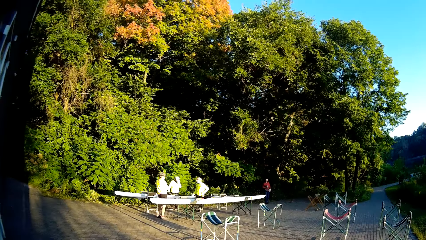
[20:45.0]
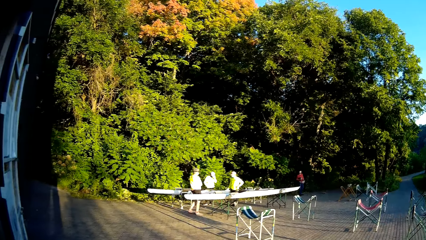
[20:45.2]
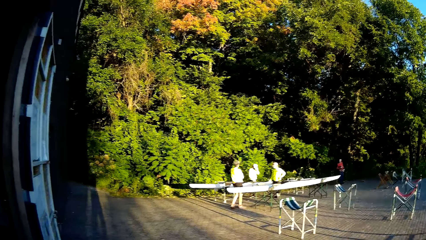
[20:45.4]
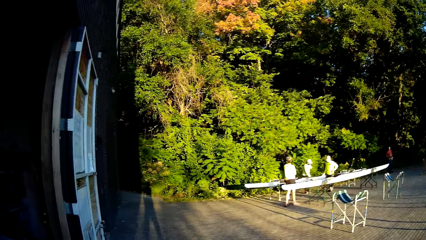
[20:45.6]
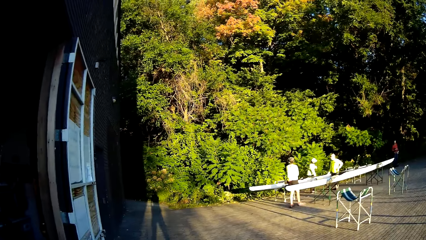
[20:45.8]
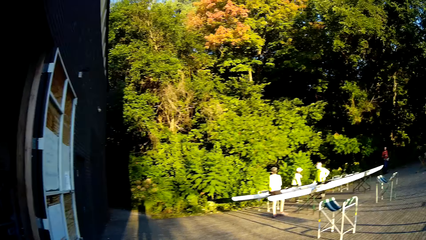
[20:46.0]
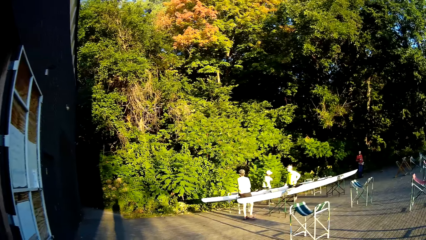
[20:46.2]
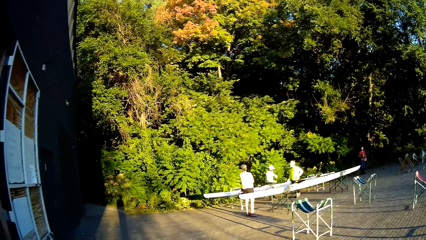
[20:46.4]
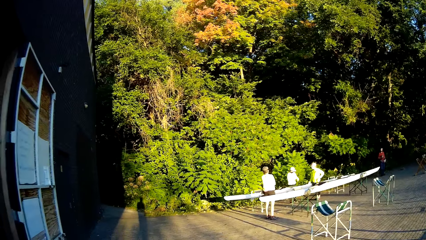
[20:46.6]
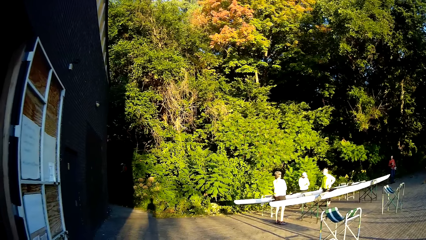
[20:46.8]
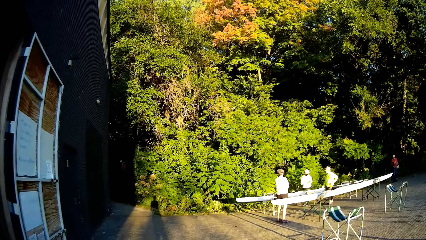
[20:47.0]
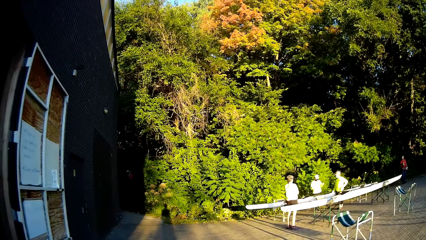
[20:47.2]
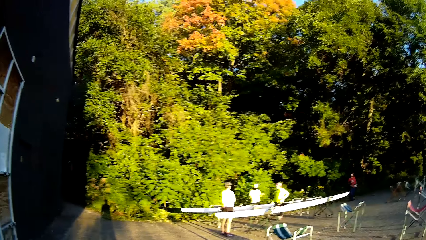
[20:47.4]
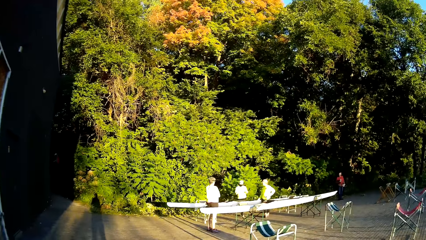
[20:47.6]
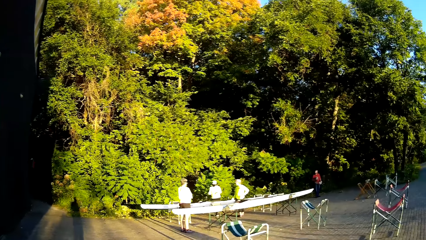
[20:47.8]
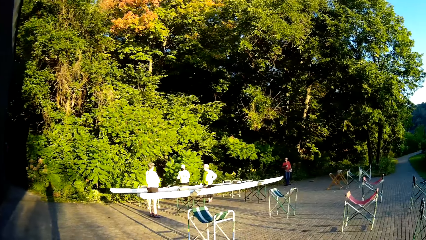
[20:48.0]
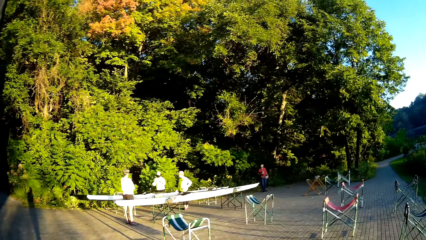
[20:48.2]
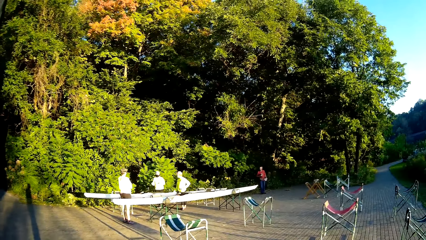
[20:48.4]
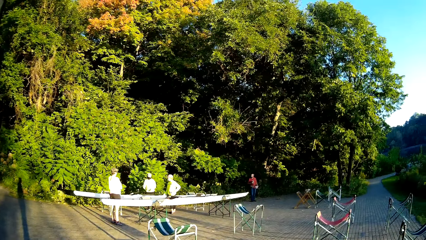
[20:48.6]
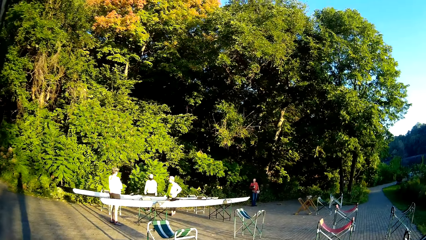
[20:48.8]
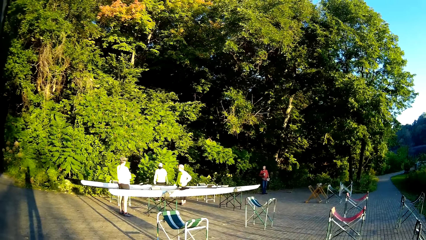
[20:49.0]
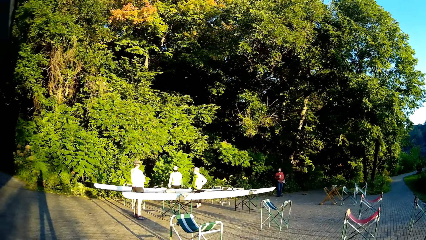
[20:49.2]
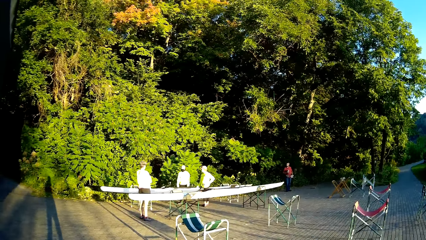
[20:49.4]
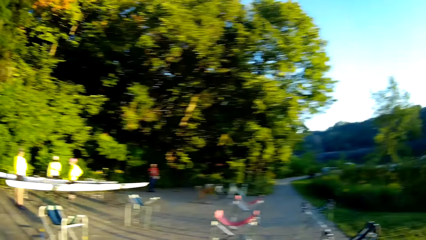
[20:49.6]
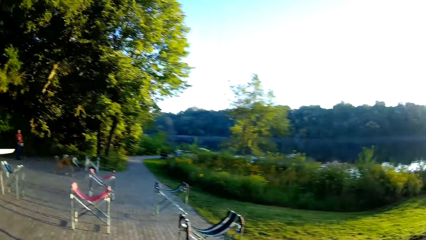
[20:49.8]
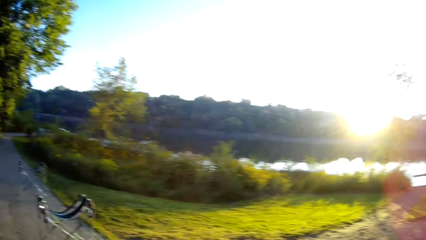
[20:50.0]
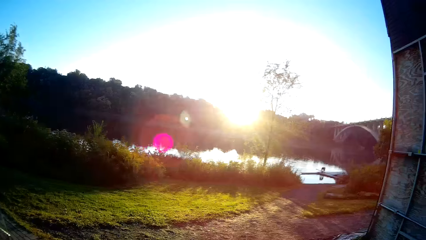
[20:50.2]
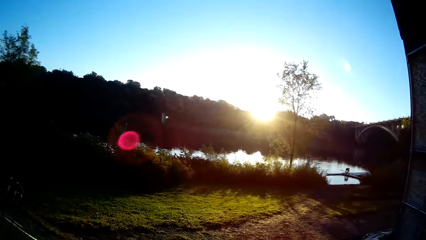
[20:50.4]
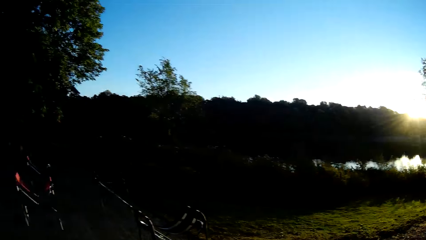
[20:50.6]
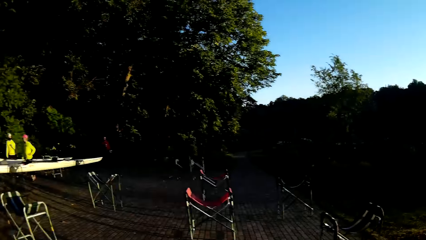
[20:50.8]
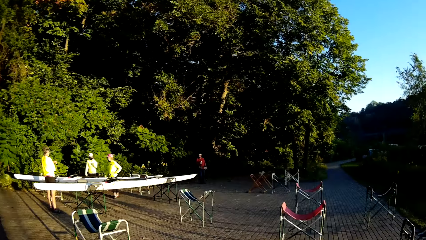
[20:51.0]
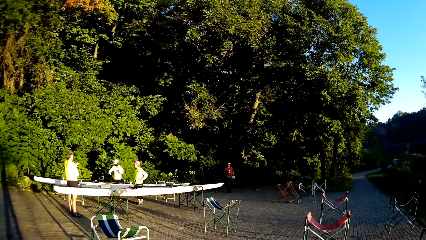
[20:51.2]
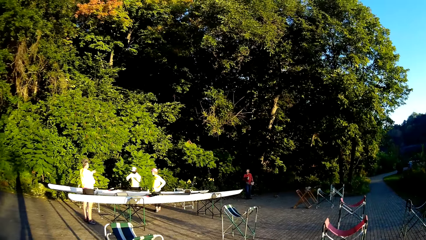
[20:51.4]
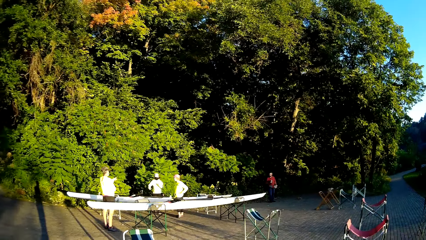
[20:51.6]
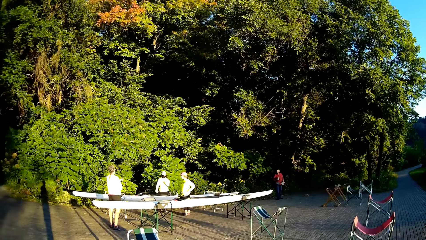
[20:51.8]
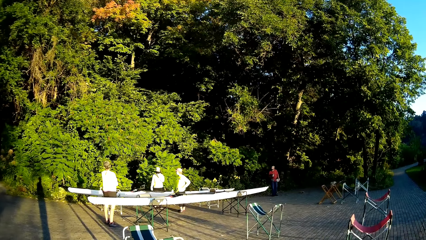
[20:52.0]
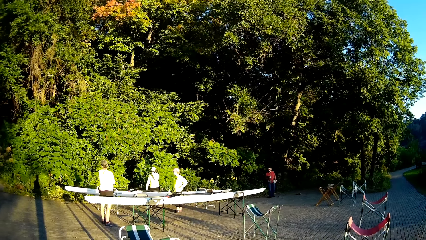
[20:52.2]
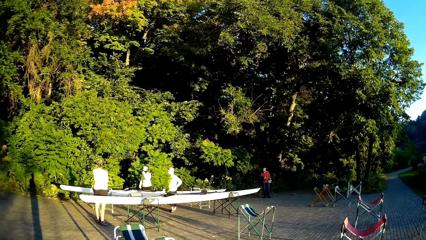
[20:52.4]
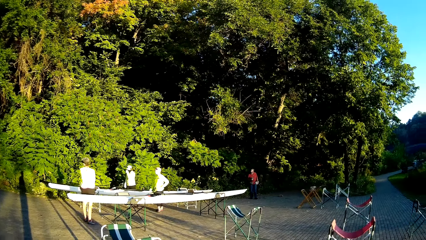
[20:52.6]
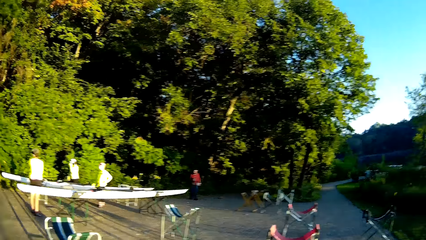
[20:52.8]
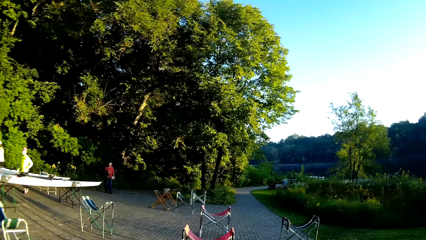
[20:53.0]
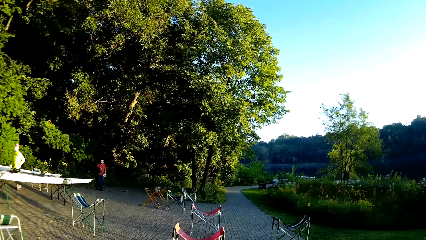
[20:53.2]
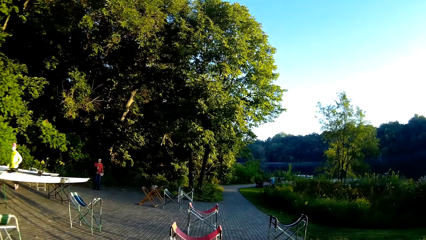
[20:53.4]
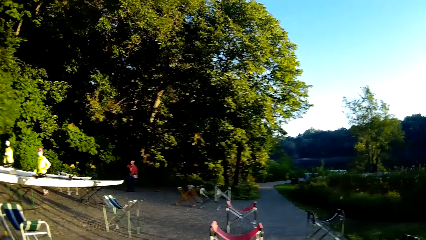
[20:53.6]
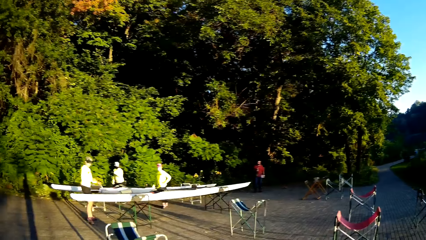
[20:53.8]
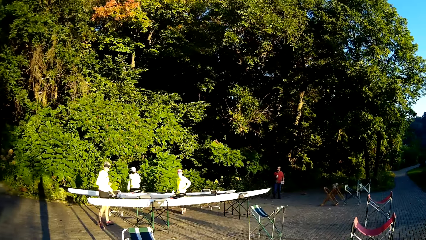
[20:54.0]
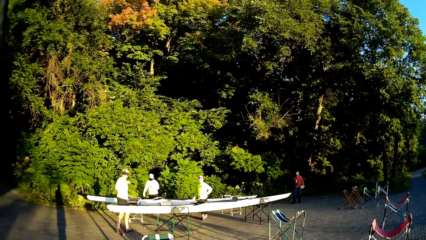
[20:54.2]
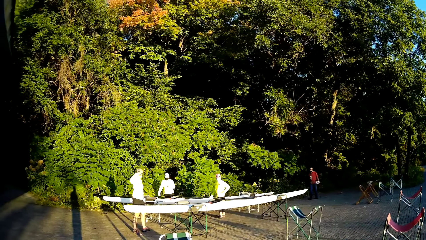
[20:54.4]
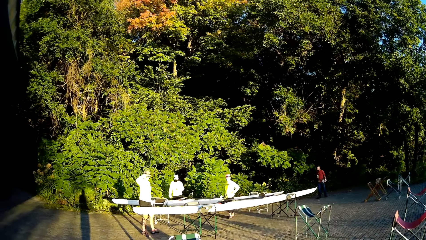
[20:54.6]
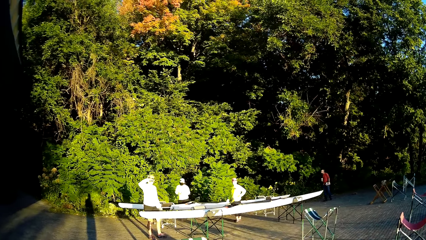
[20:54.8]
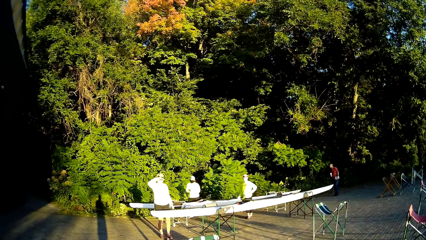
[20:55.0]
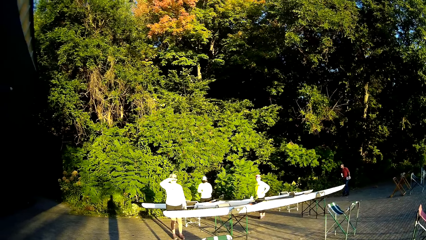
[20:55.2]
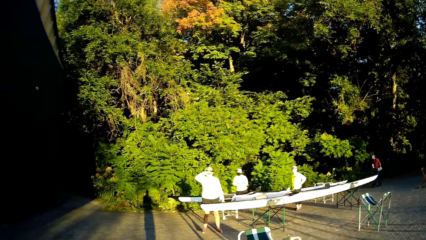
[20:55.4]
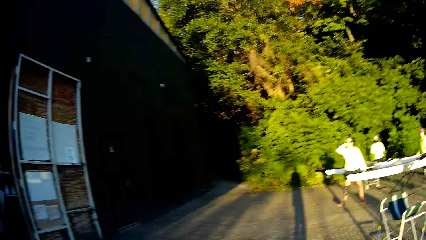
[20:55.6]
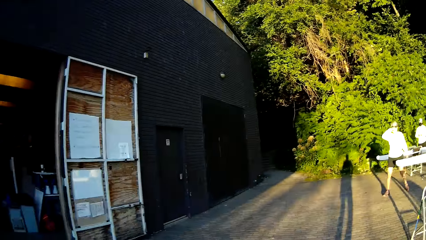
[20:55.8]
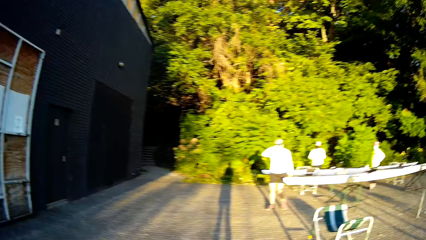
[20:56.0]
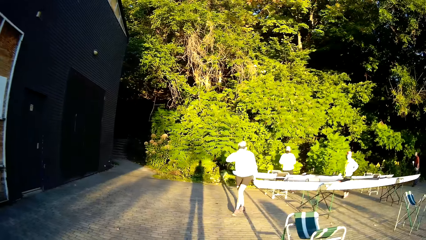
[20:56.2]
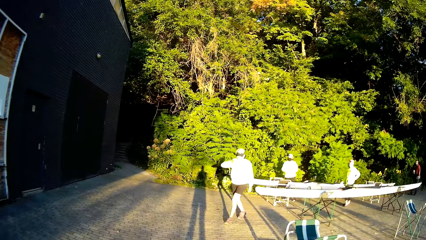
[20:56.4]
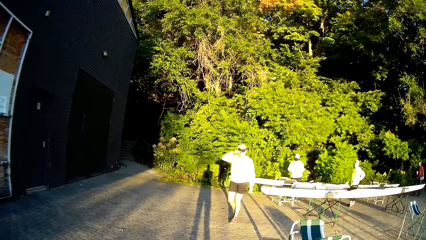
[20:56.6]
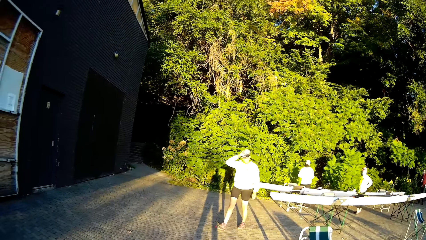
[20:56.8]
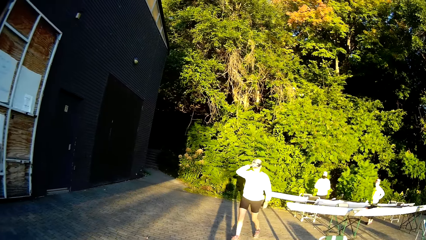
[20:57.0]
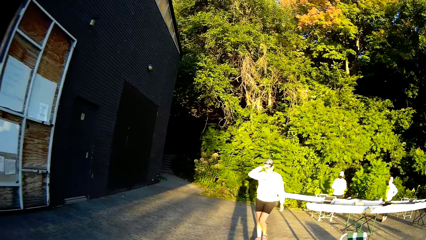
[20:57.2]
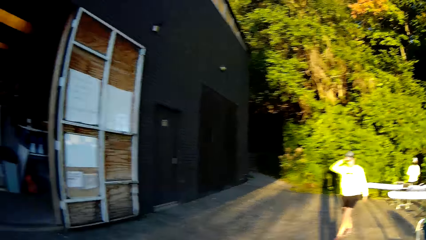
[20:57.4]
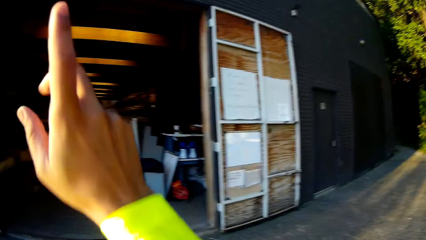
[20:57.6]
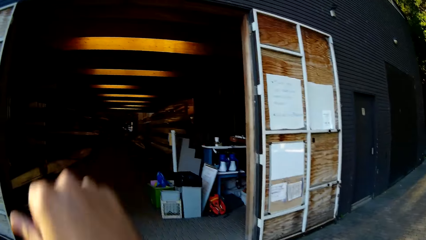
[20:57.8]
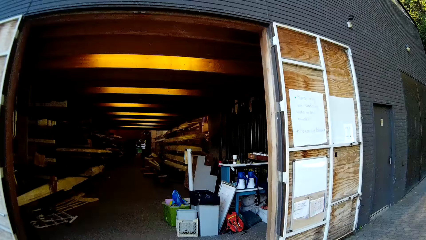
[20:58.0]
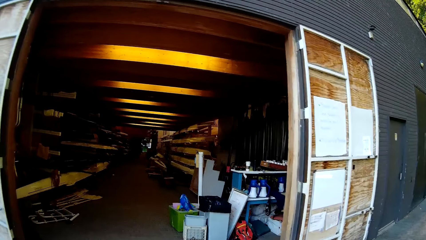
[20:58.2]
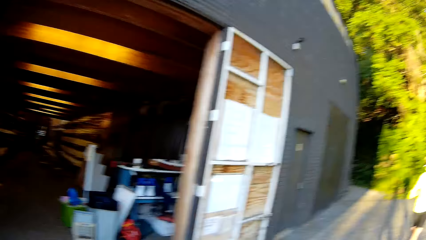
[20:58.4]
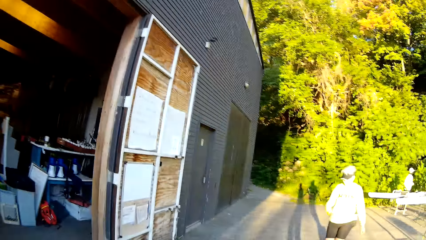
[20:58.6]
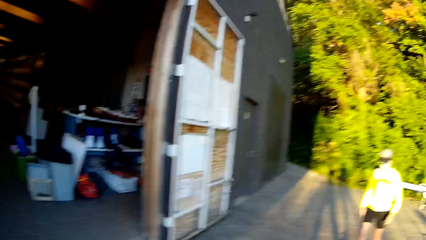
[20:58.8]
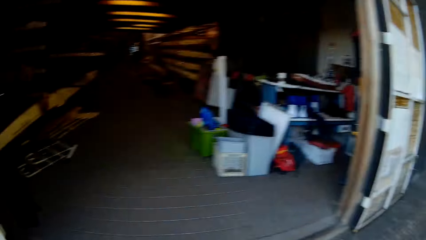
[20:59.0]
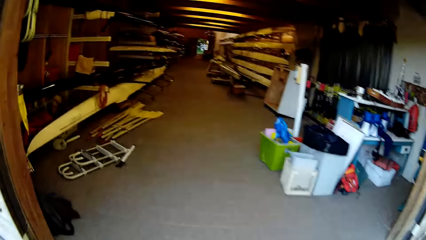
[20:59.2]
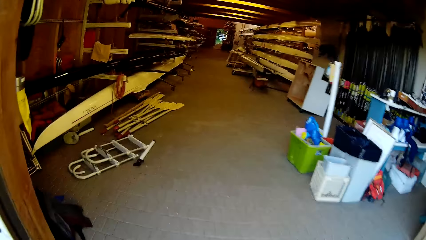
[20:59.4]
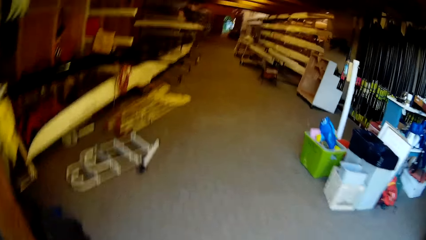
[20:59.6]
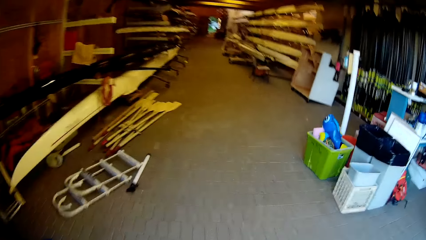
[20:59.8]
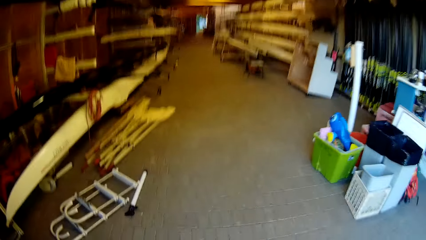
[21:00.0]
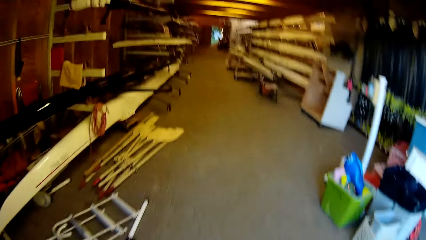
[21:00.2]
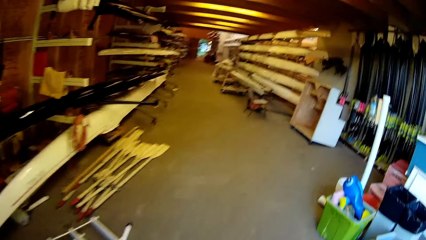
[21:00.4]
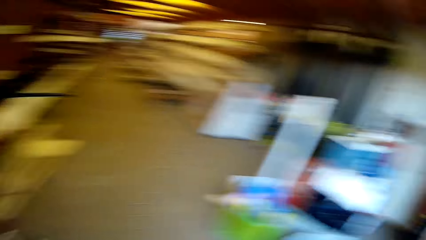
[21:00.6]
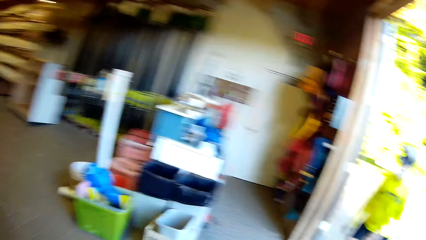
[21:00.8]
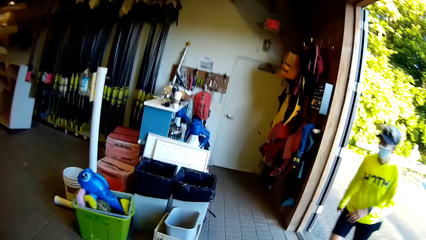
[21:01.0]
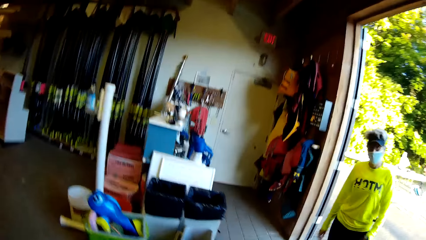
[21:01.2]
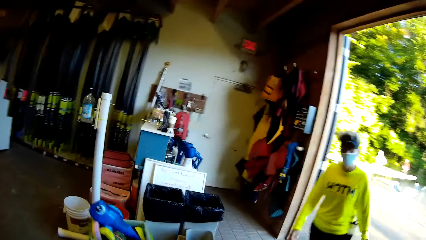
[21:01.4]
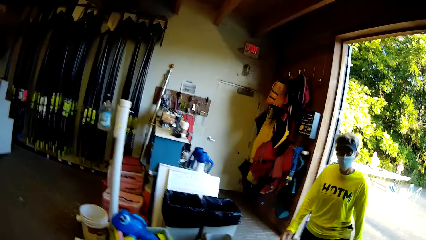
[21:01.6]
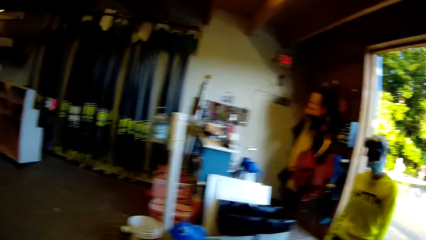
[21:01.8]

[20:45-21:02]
The camera wearer sways a hand. They raise the right hand. They walk in a building.
